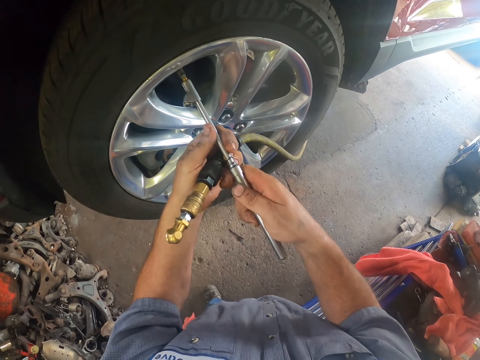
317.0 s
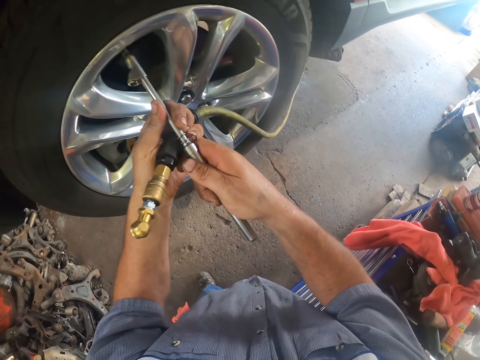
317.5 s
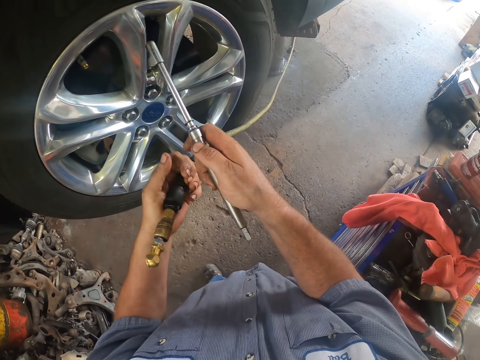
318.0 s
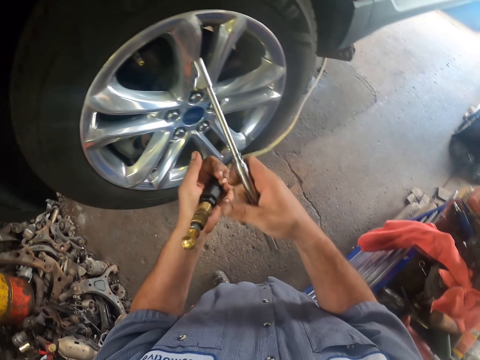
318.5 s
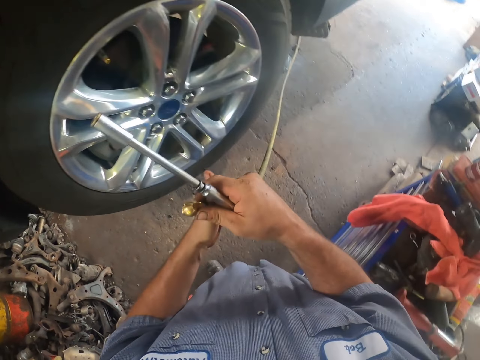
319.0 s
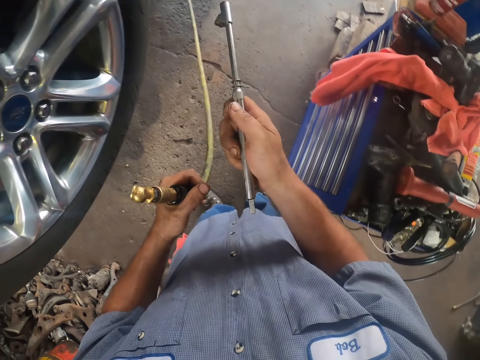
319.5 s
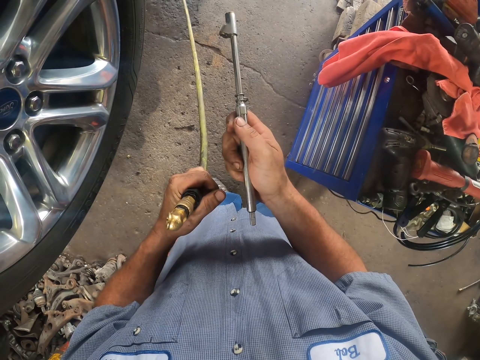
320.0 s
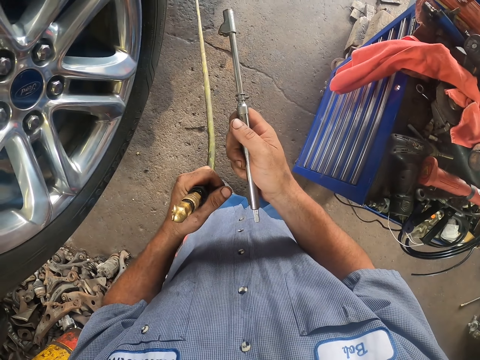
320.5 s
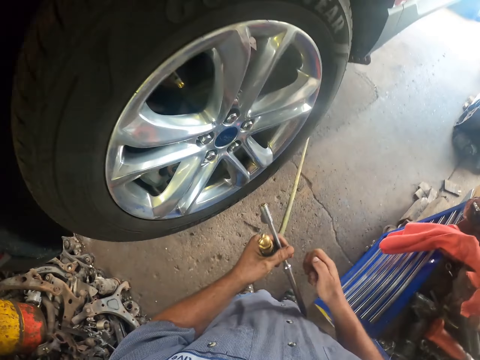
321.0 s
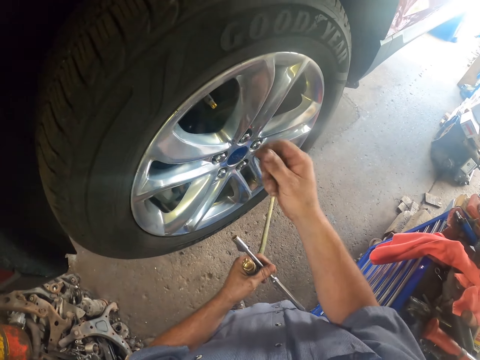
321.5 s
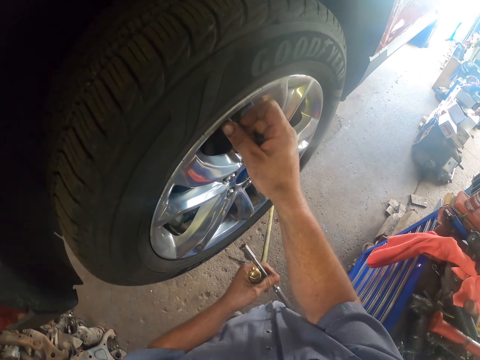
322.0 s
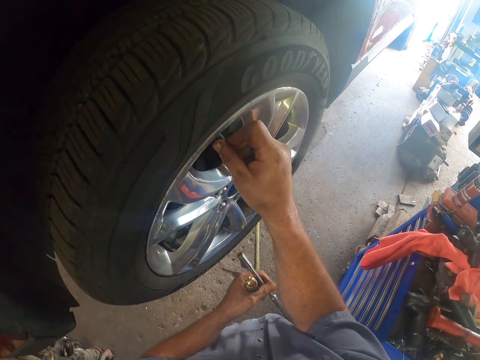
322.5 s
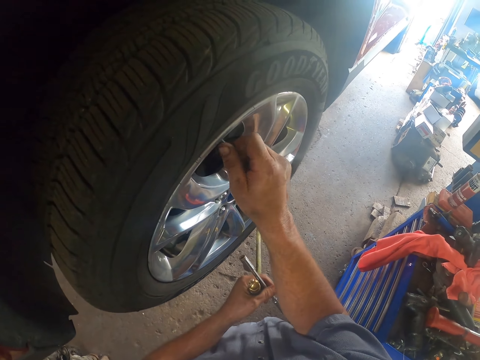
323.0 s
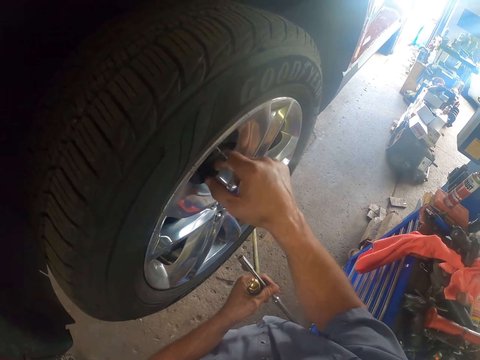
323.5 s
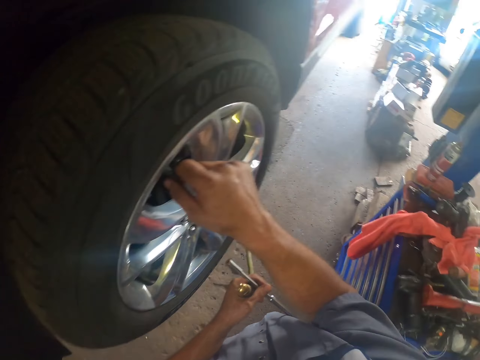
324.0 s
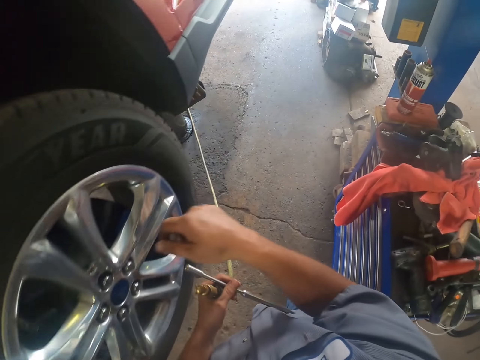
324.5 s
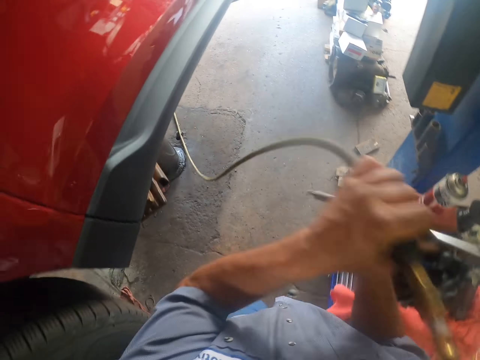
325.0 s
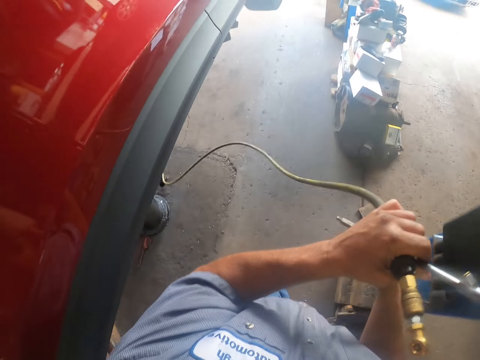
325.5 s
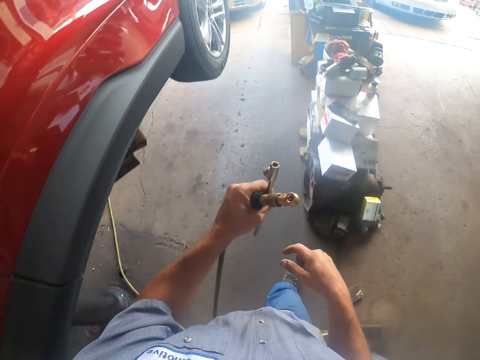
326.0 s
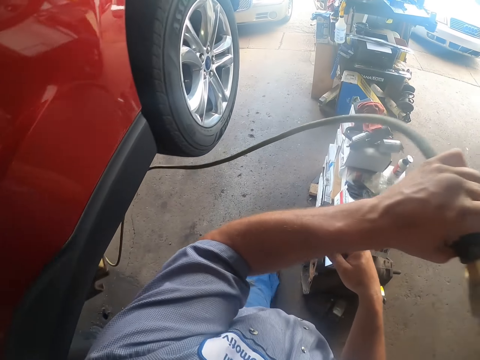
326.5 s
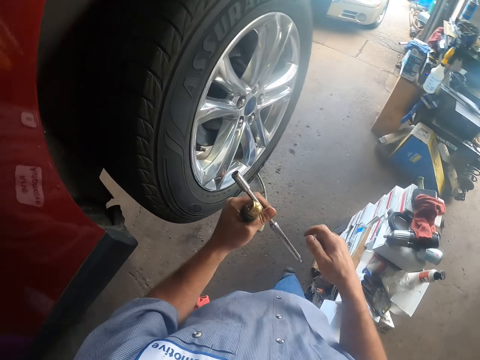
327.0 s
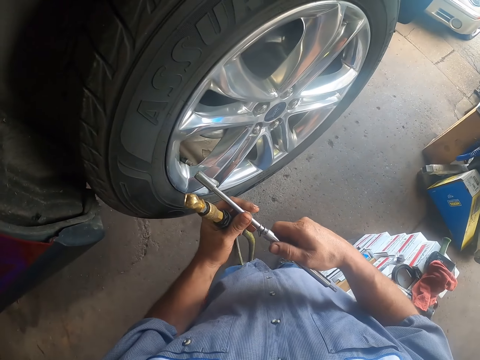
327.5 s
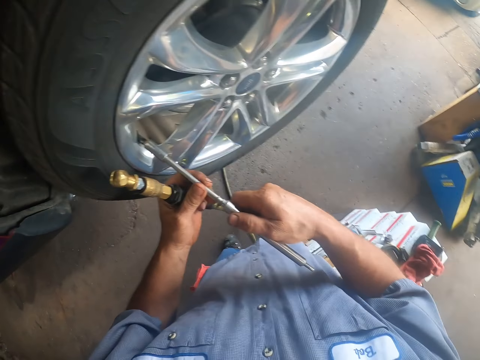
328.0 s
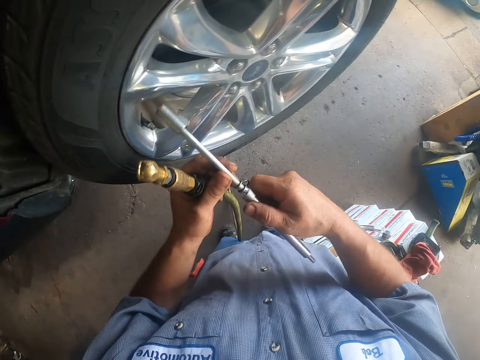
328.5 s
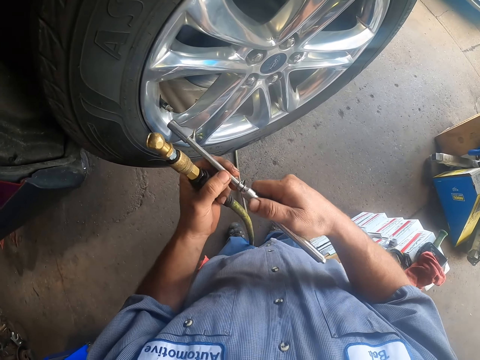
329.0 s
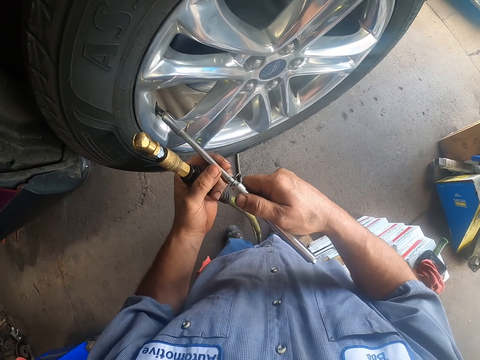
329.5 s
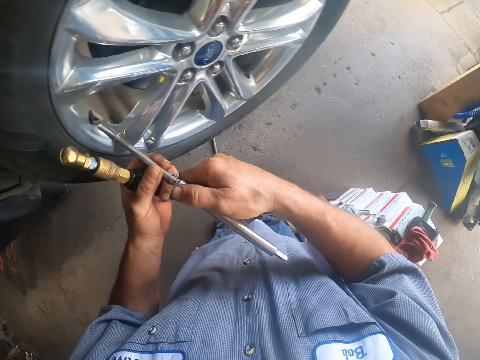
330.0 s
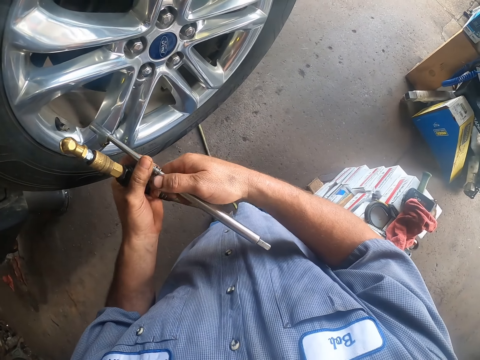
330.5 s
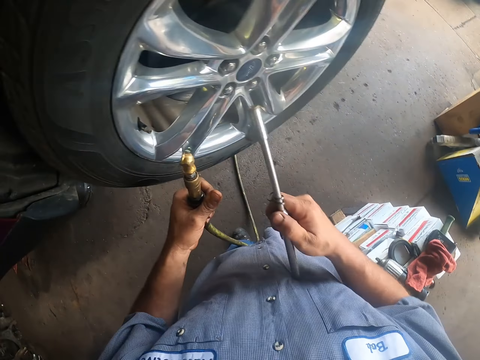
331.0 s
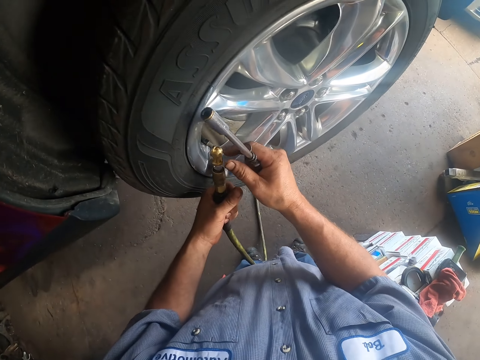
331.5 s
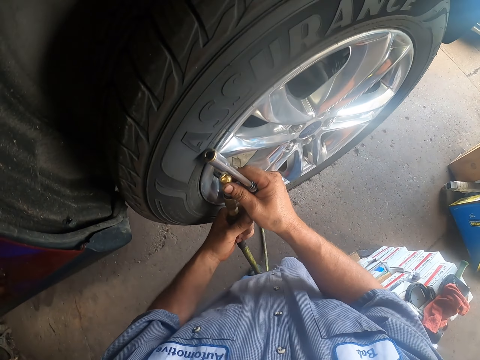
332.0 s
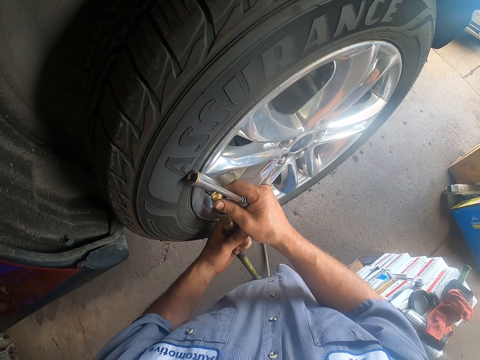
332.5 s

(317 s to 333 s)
The camera wearer places the torque wrench on the nut. They look at the air pipe. They loosen the nut with the right hand. They walk. They straighten the air pipe with the left hand. They tighten a bolt using a metal.

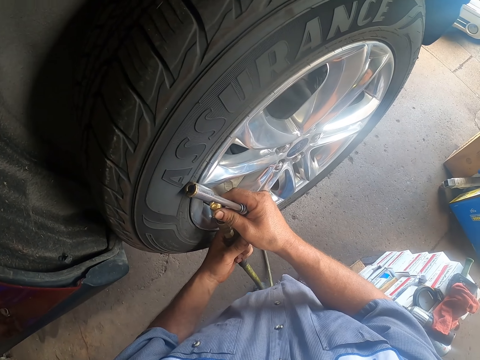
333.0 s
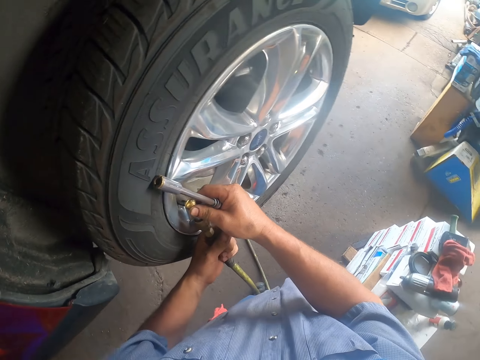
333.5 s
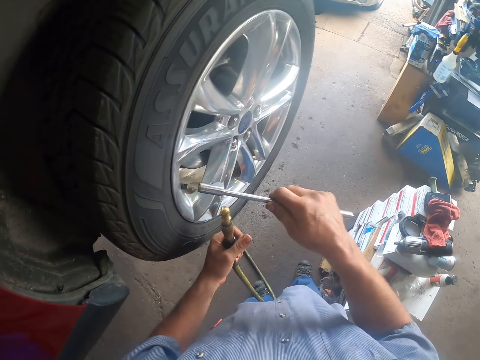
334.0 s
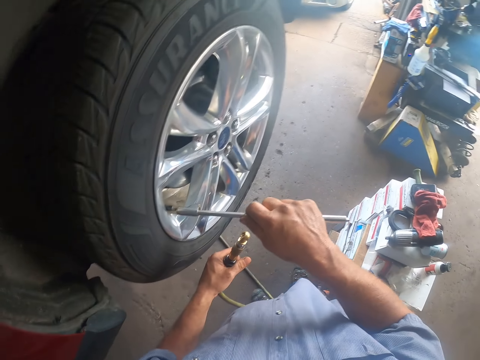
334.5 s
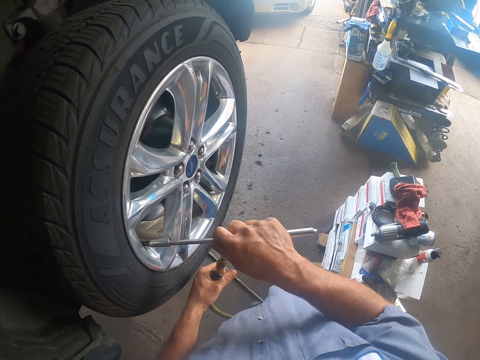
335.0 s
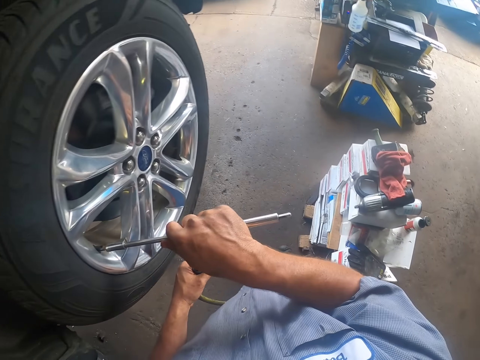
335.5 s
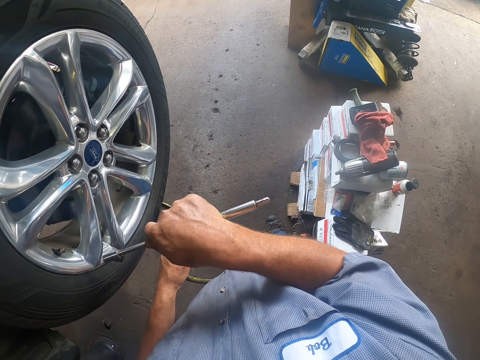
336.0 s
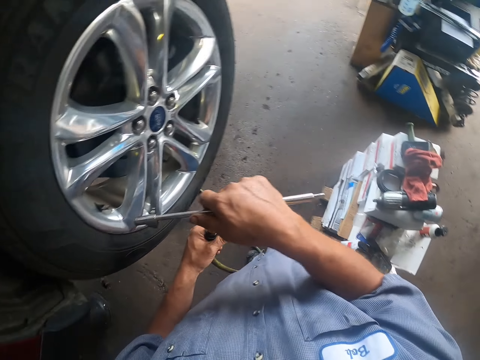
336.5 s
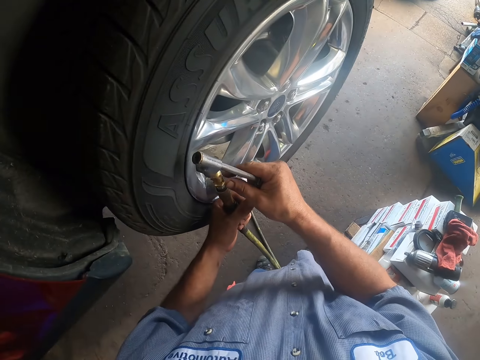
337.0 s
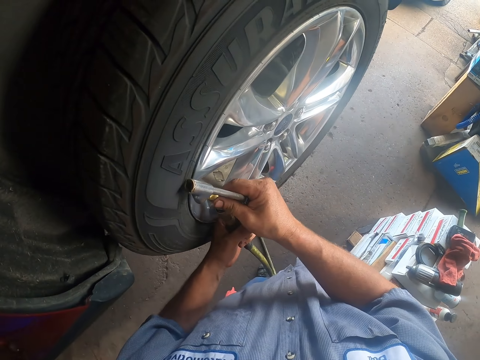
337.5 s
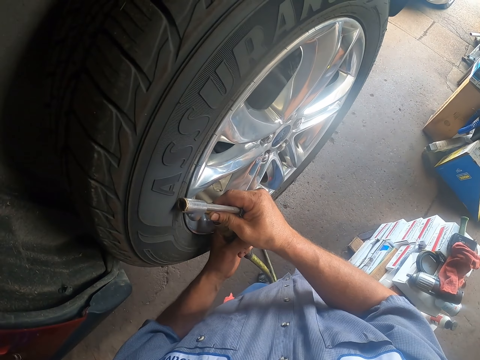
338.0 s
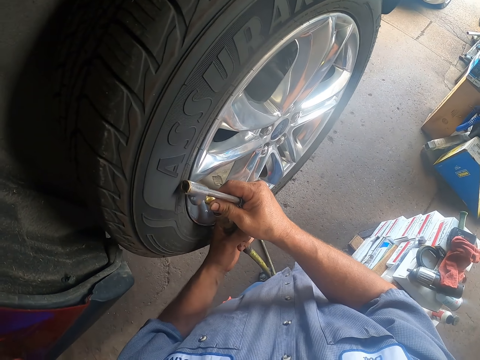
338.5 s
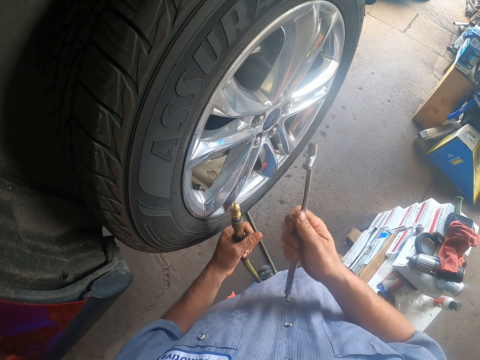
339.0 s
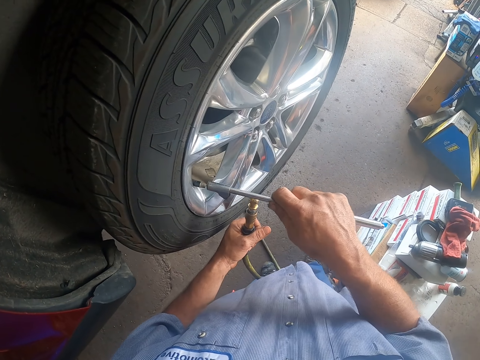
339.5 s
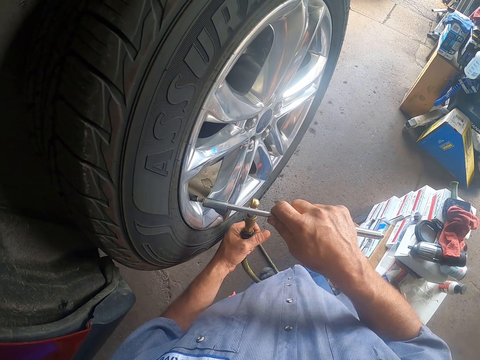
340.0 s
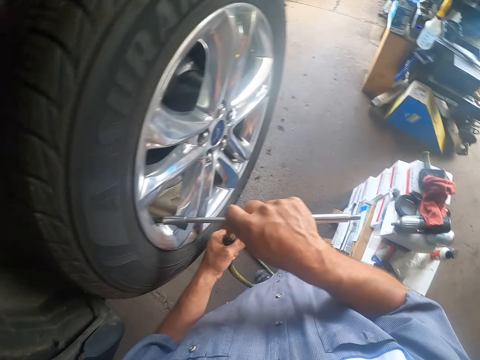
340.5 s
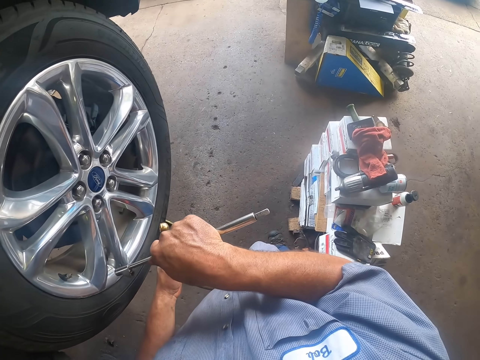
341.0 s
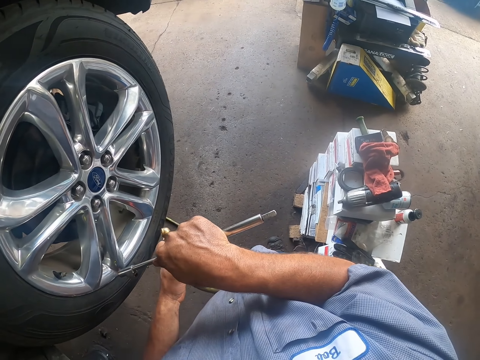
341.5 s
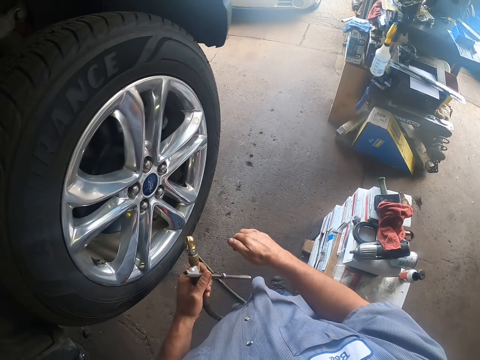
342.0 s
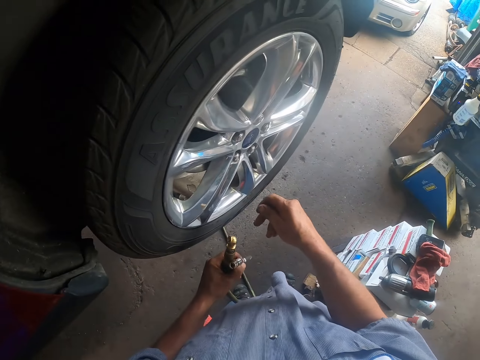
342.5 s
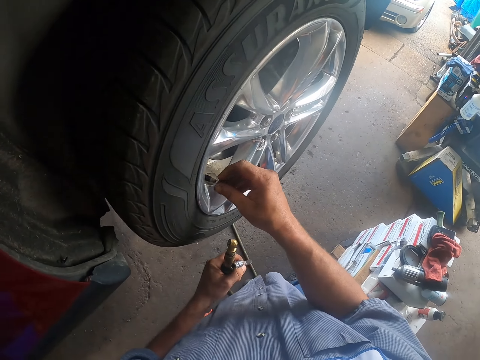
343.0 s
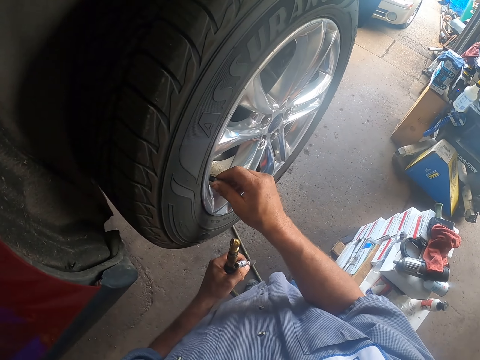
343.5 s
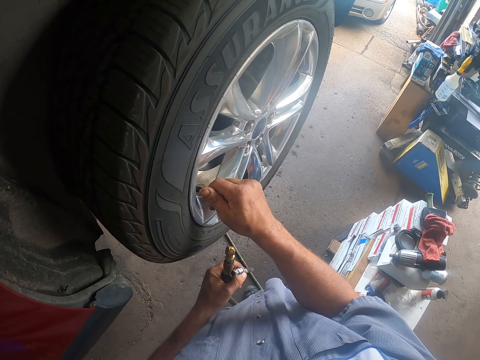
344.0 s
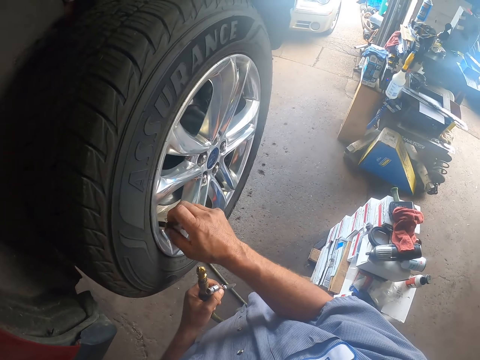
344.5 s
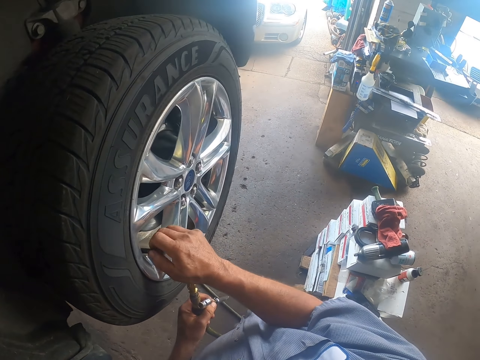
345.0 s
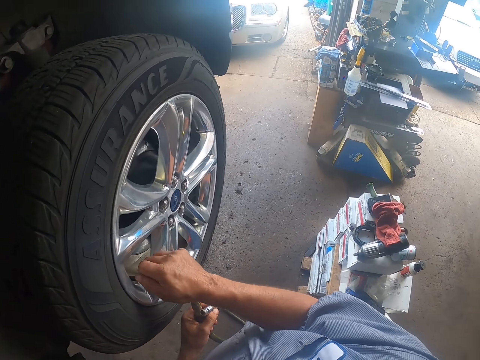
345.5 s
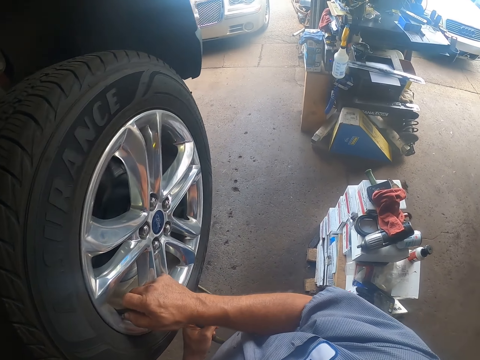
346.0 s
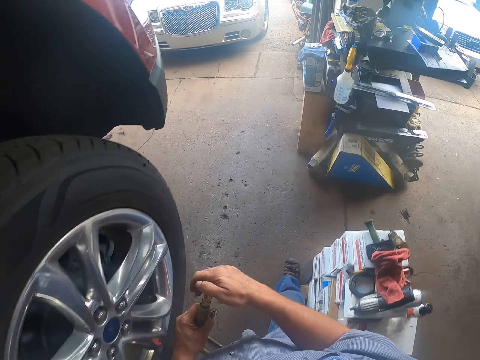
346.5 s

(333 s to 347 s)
The camera wearer places the torque wrench on the nut. They close the bolt. They loosen the nut with the right hand.
